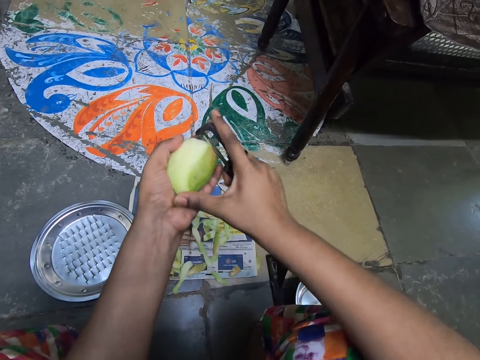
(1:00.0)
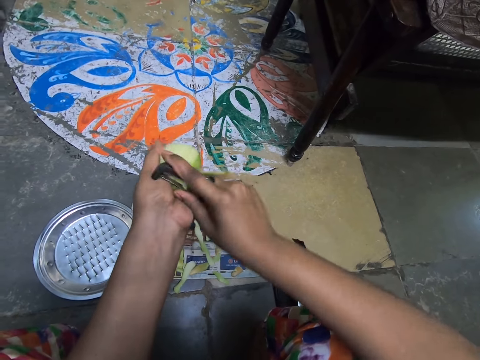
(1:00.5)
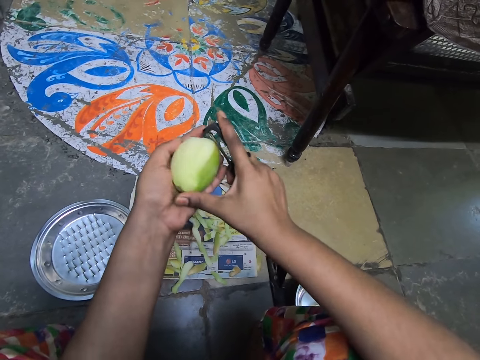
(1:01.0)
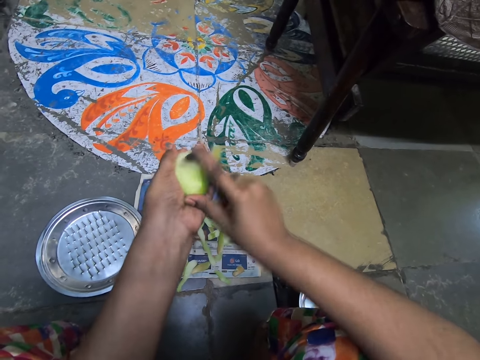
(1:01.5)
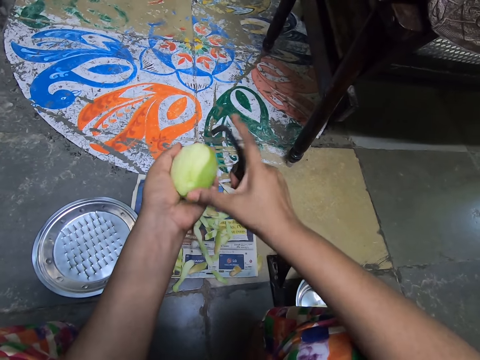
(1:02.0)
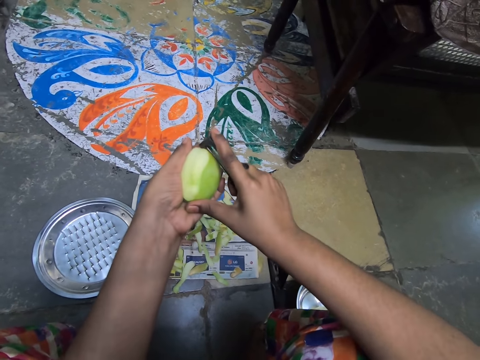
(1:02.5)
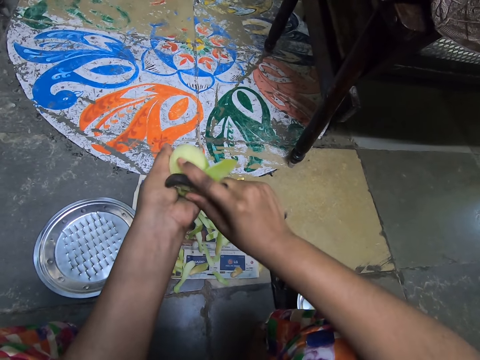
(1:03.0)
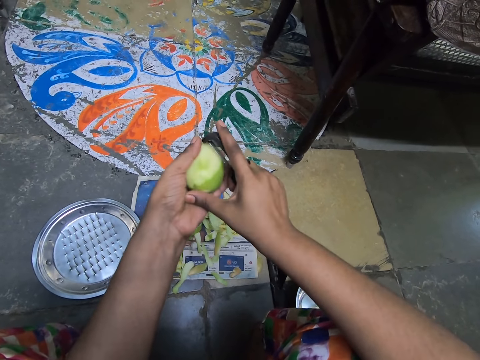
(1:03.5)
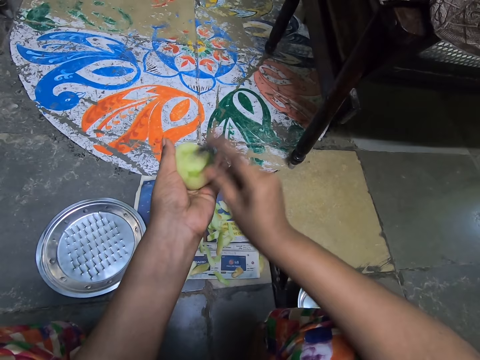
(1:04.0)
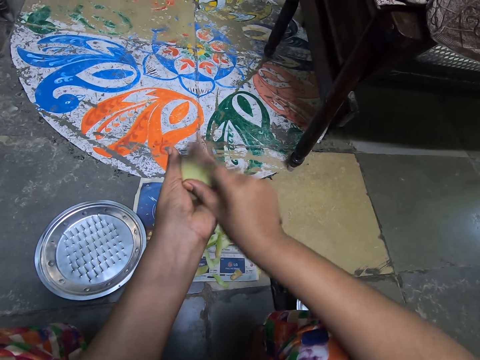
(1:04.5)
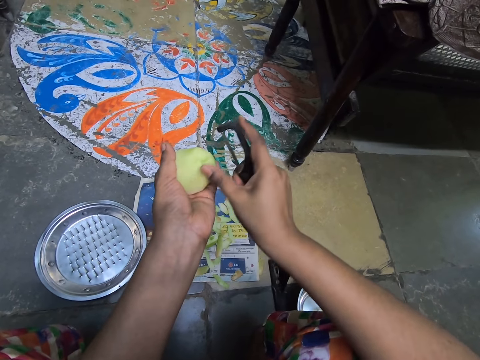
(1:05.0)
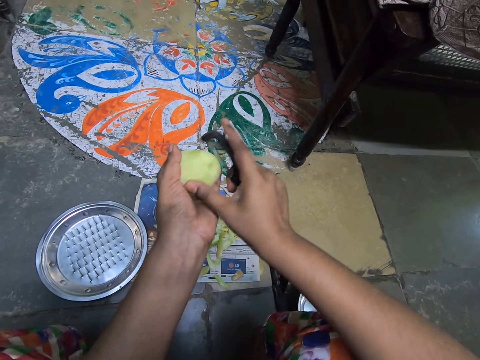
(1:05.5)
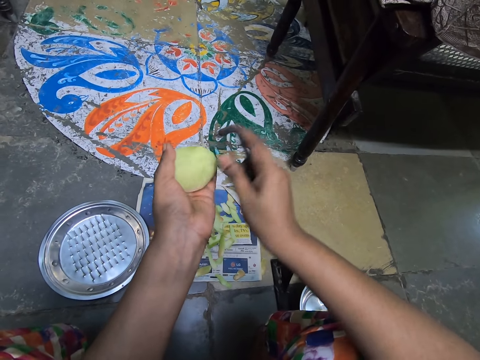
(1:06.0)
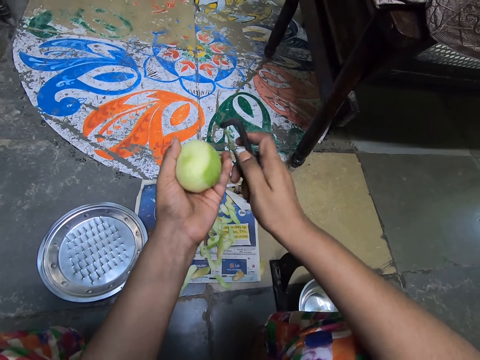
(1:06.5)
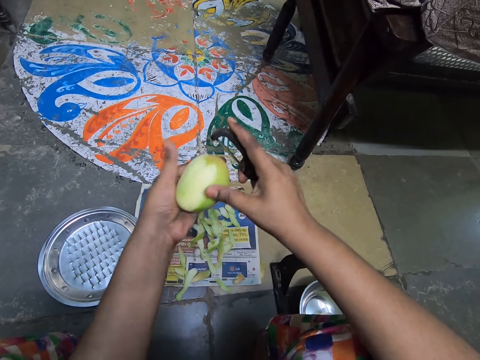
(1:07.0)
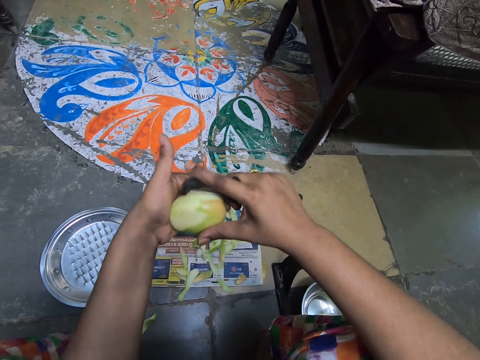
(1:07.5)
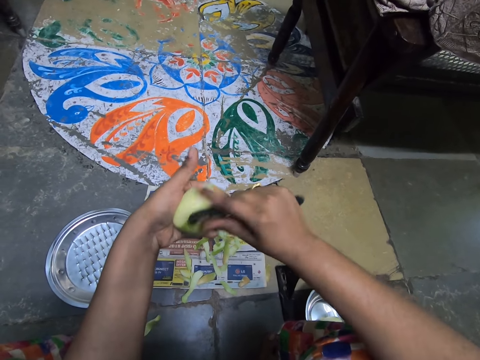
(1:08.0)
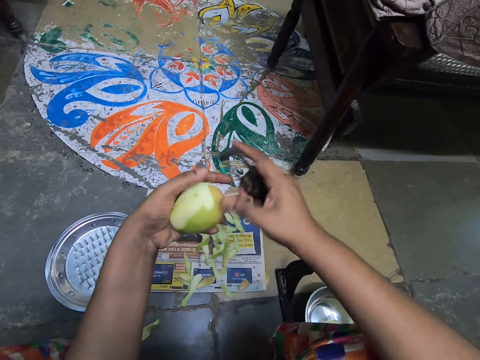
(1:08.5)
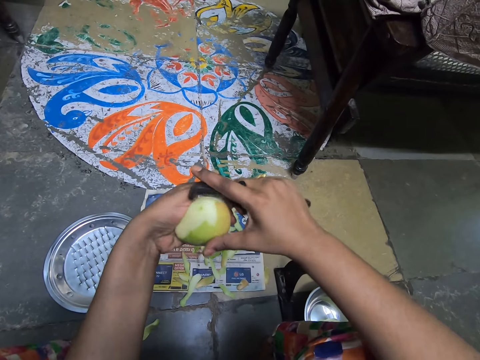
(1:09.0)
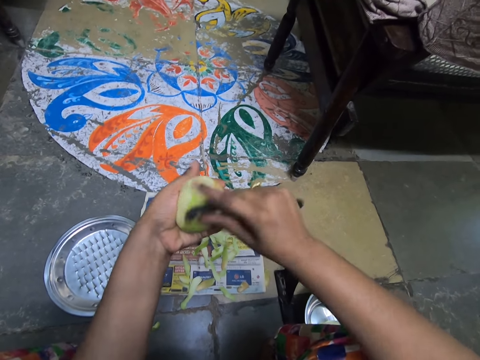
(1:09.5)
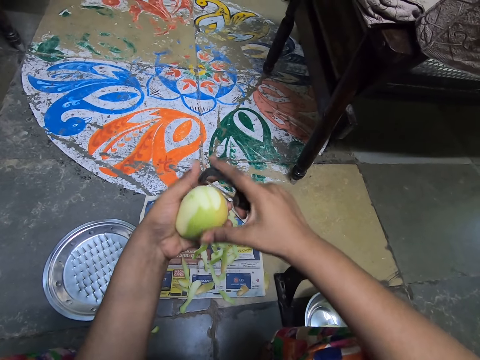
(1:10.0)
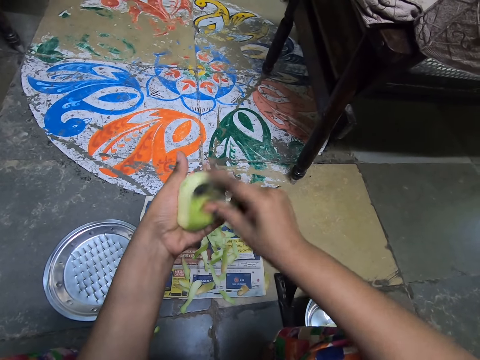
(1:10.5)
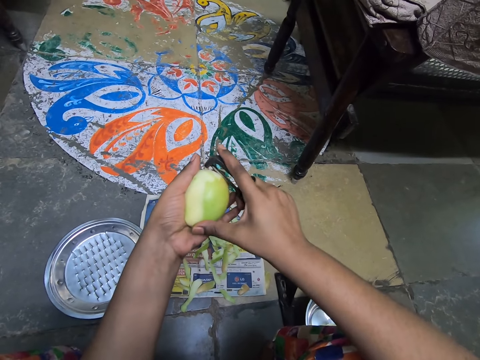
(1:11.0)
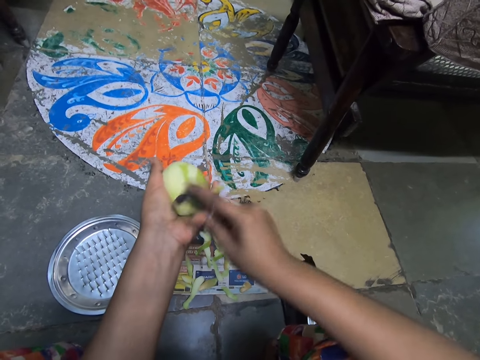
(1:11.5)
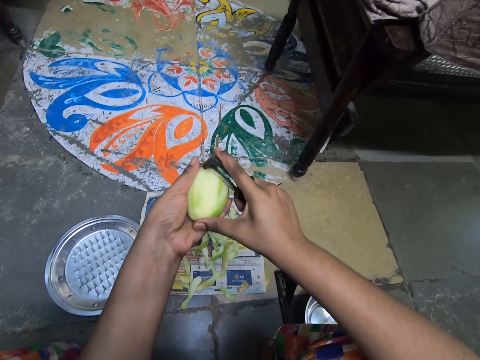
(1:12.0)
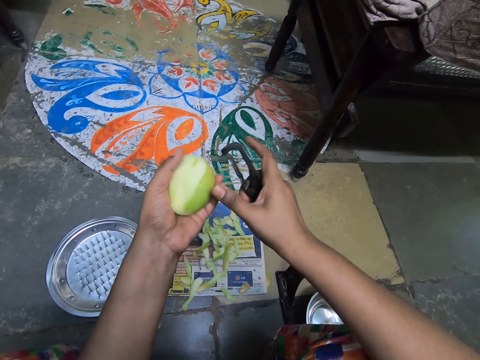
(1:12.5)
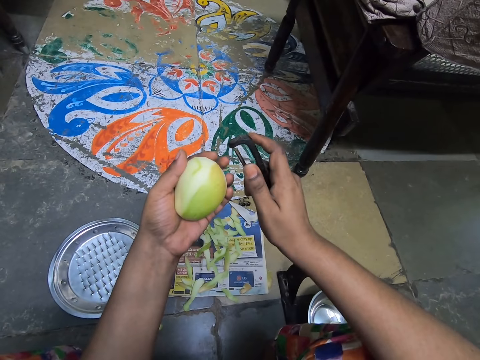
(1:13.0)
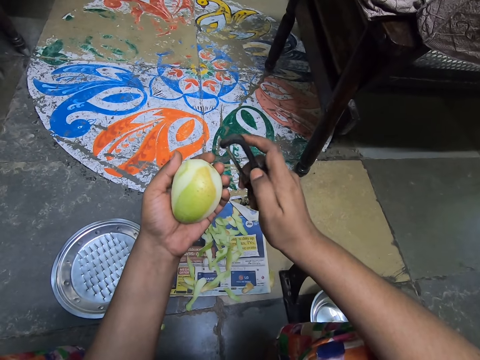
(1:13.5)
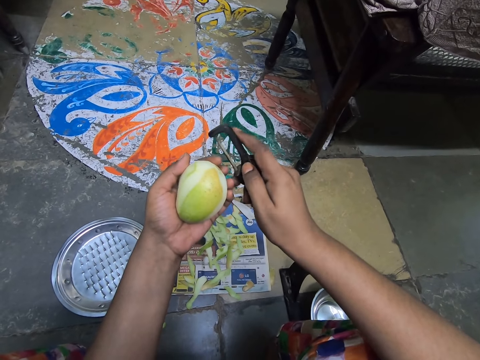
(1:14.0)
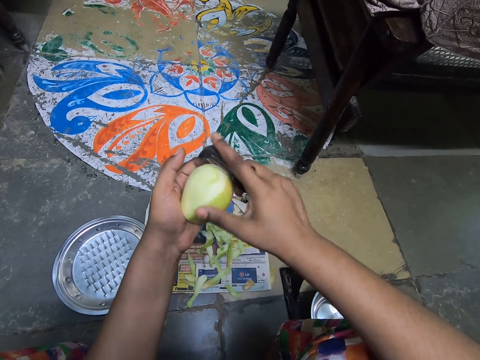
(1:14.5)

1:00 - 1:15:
The camera wearer drops the peel on the paper. They interact.

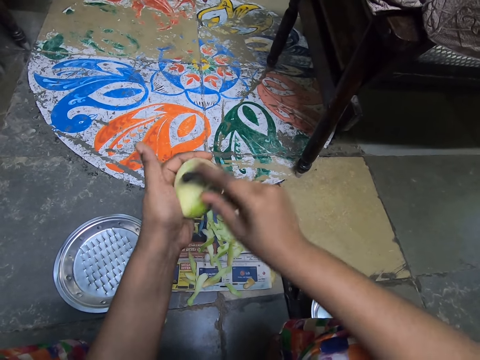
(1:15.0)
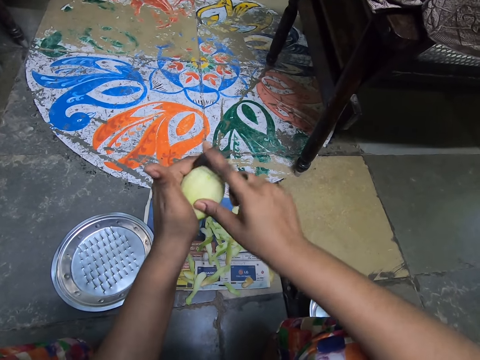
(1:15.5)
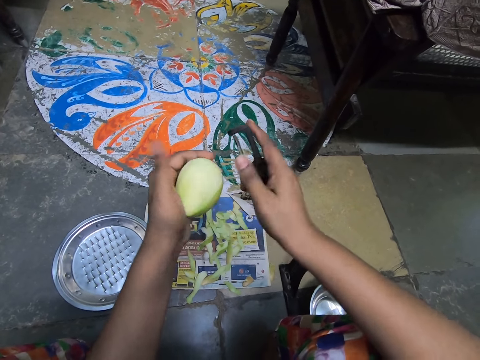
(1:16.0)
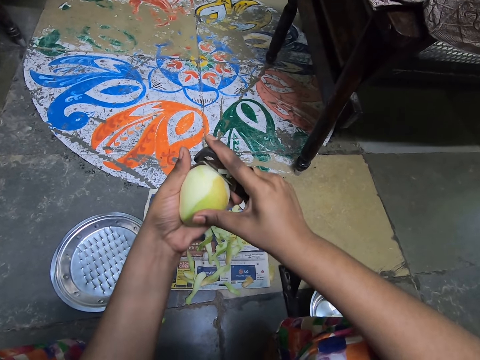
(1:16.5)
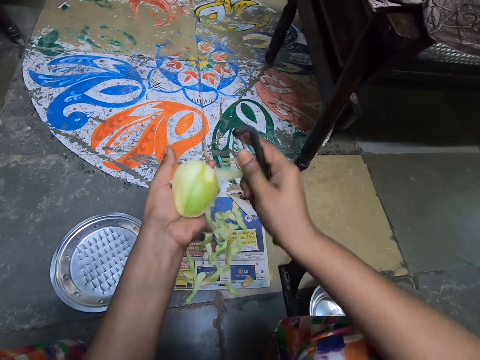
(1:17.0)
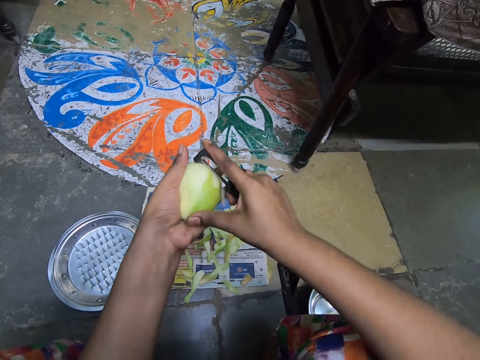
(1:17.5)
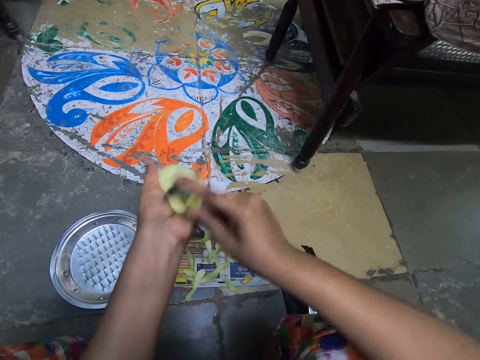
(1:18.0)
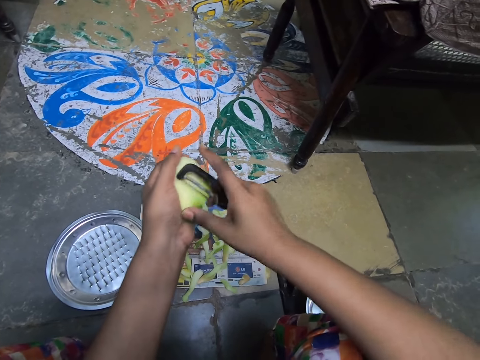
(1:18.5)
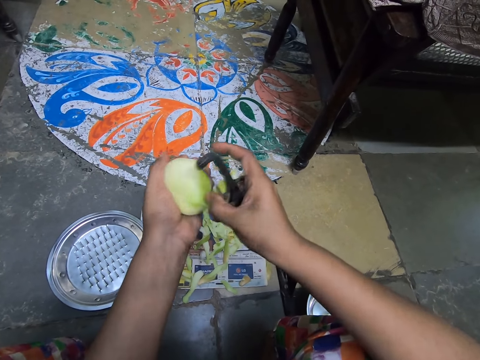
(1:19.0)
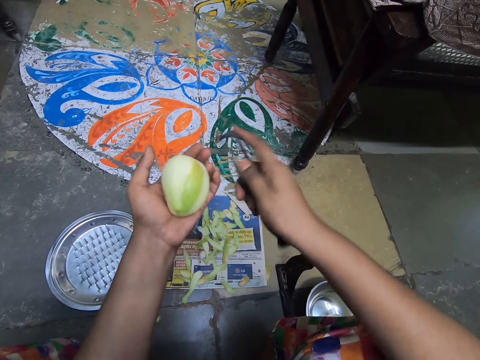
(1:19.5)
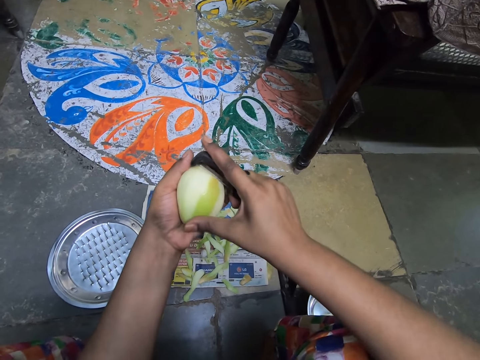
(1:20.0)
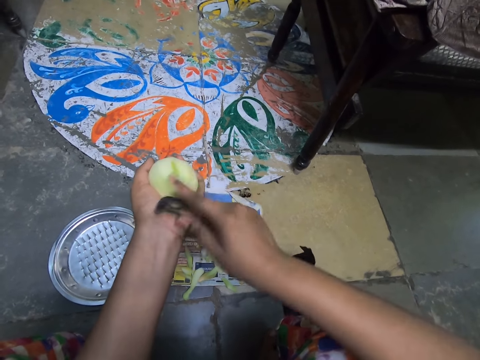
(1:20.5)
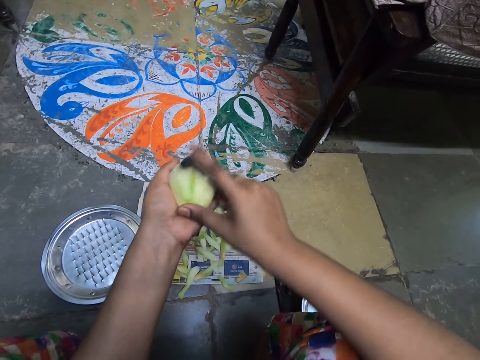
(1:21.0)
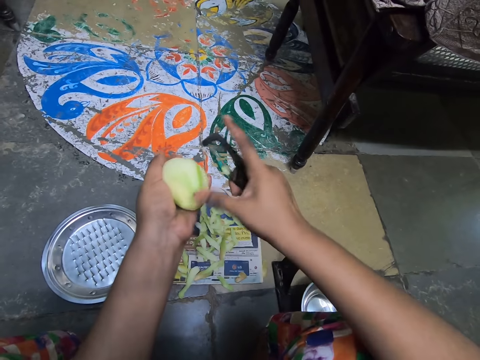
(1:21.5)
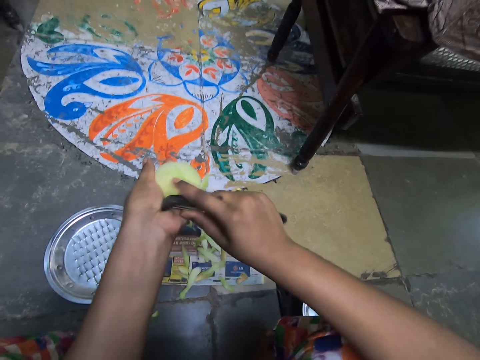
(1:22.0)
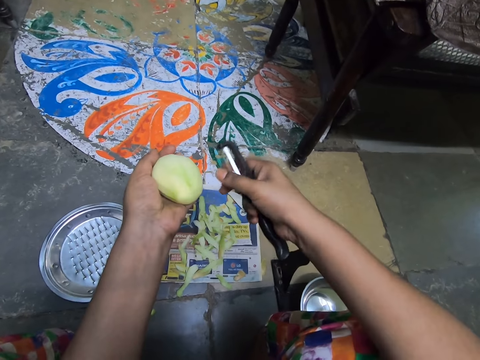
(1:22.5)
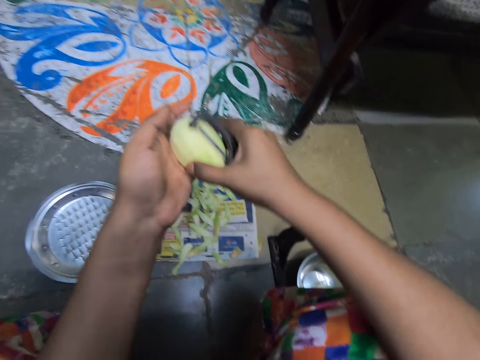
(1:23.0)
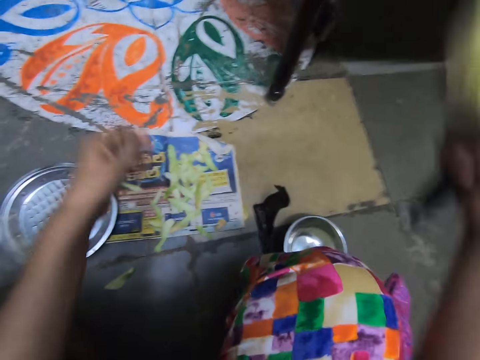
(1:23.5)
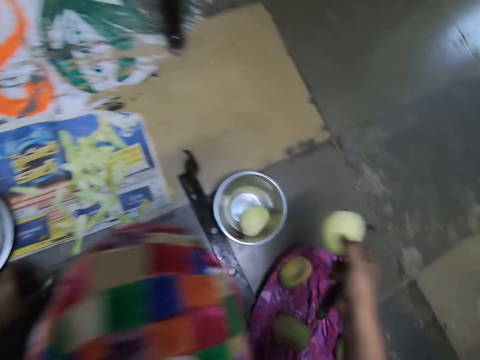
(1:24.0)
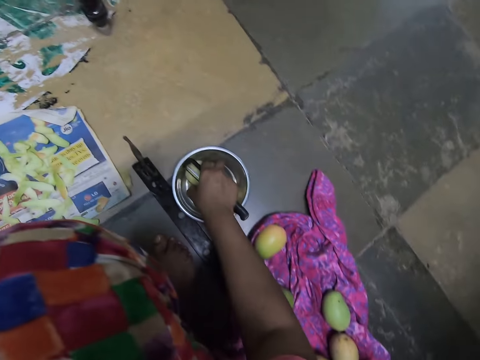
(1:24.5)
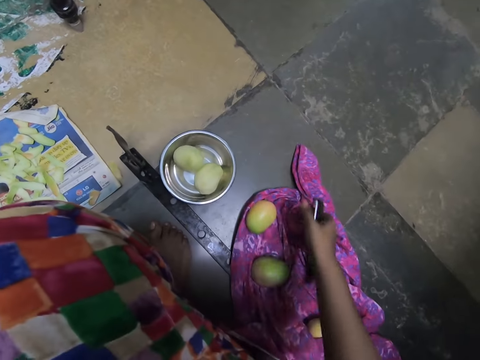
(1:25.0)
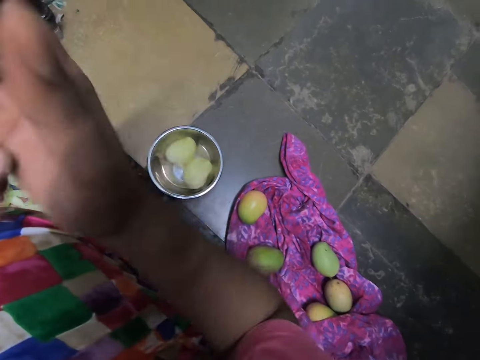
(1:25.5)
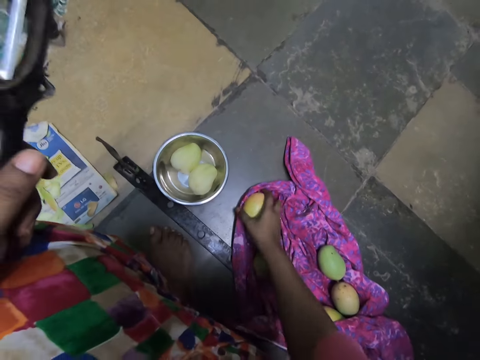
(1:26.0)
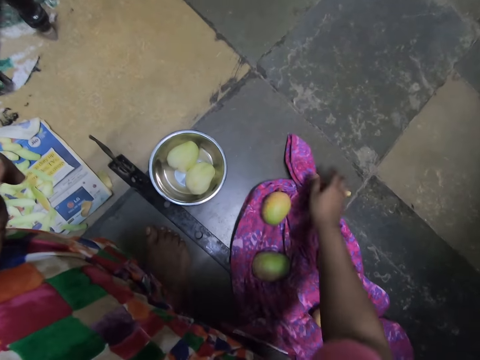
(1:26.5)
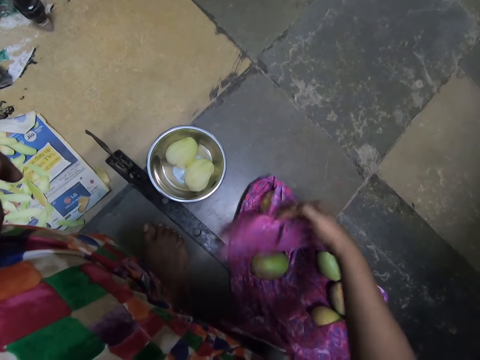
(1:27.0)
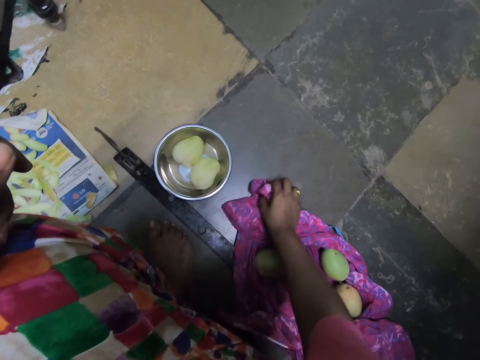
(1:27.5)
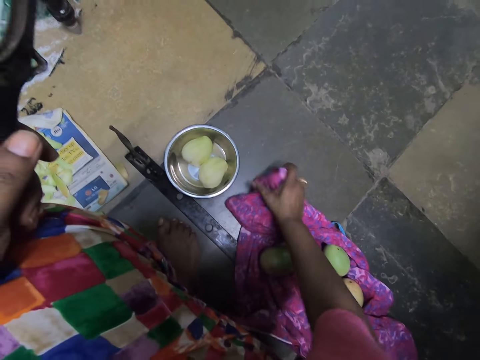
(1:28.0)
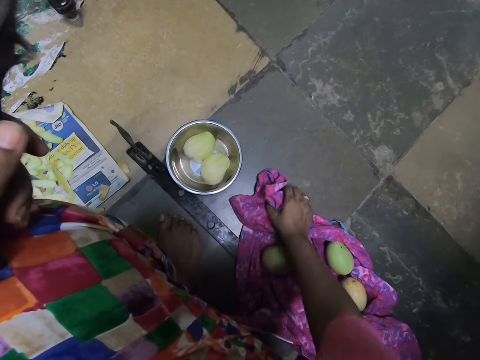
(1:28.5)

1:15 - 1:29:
The camera wearer pulls the peel with her hand and drops the peel on the paper. She peels the mango with a knife or peeler. She drops the peel on the paper. She passes the mango from her left hand to her right hand. She drops the mango into the bowl on the floor with her right hand. She passes the peeler from her right hand to her left hand. She moves the mango on the cloth on the floor with her right hand. She touches the mango. She picks the edge of the cloth on the floor with her right hand. She wipes the mango on the cloth on the floor with the cloth in her right hand.
